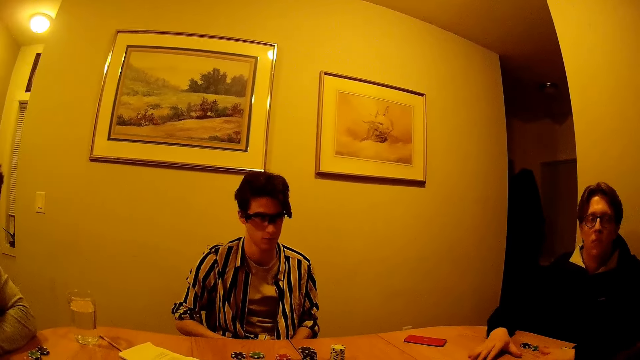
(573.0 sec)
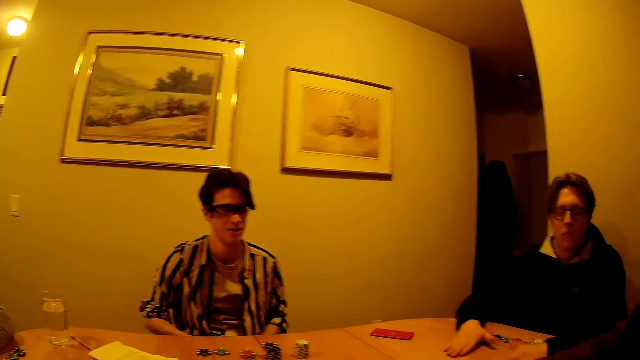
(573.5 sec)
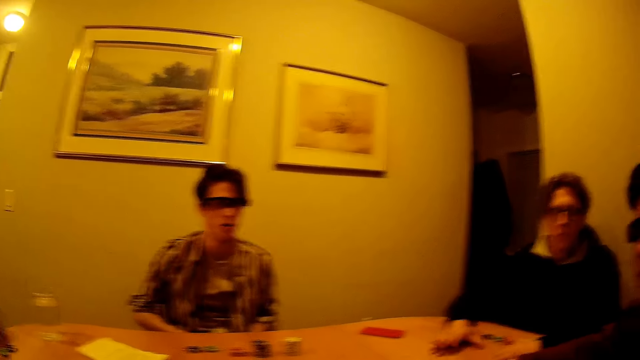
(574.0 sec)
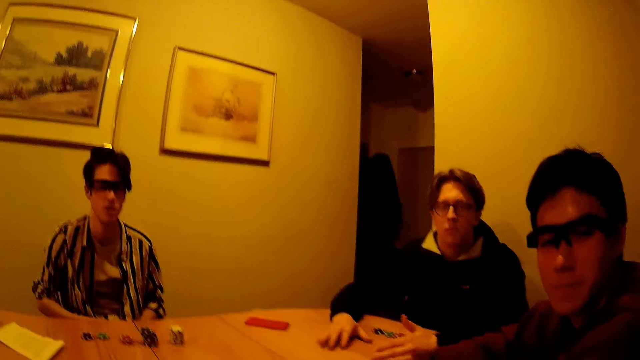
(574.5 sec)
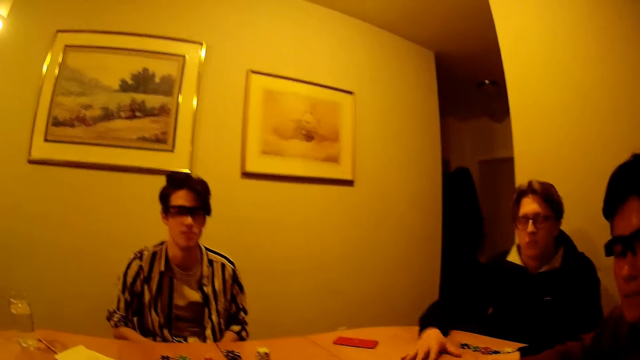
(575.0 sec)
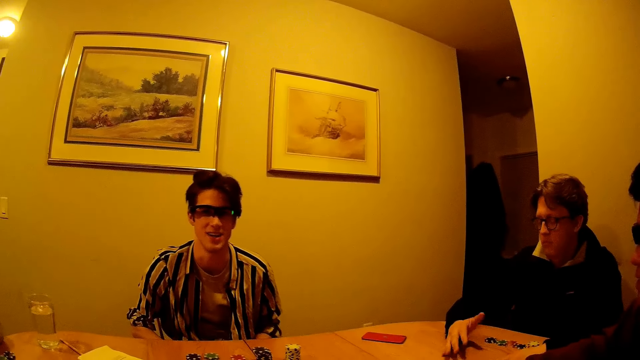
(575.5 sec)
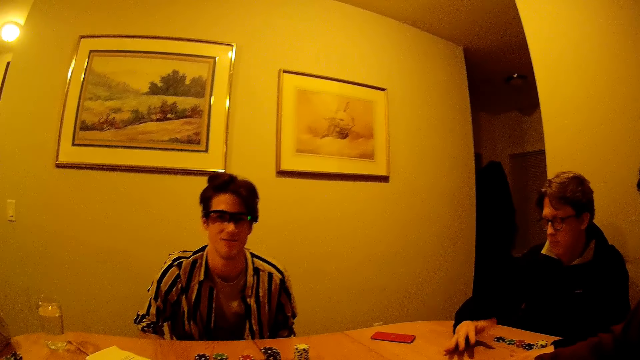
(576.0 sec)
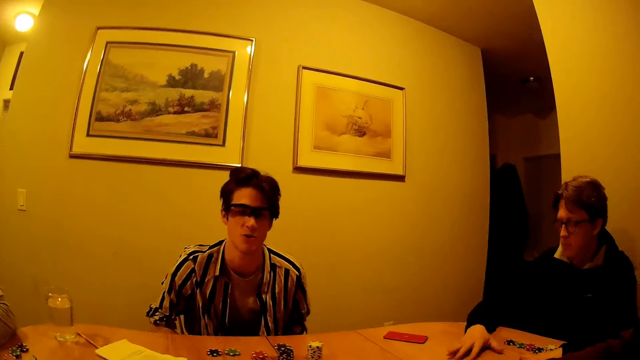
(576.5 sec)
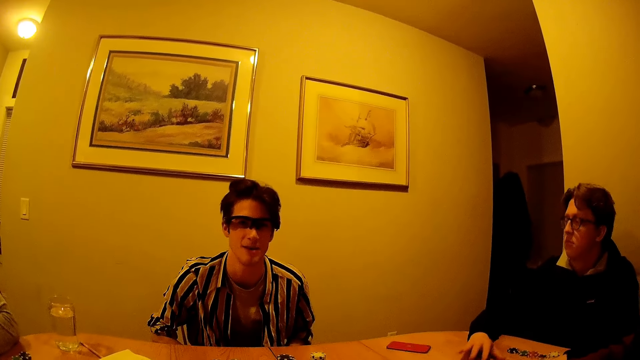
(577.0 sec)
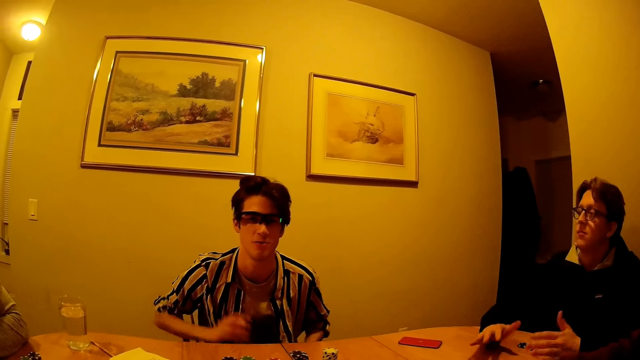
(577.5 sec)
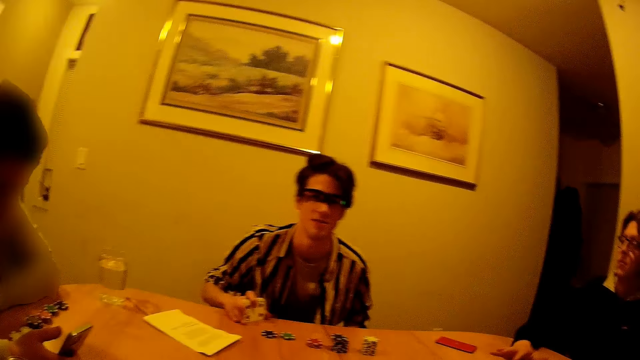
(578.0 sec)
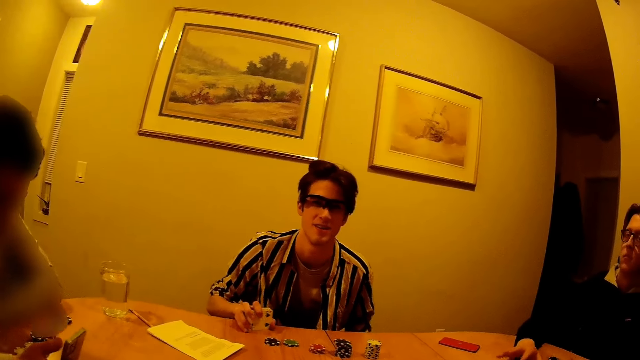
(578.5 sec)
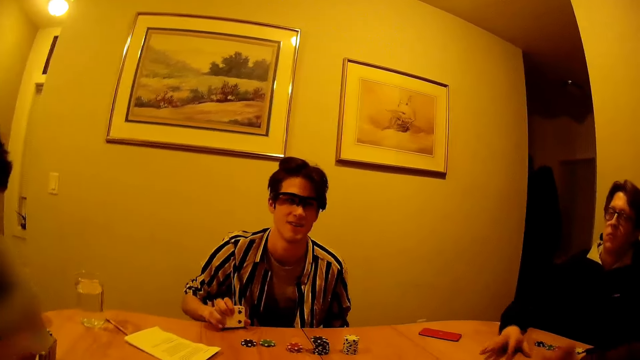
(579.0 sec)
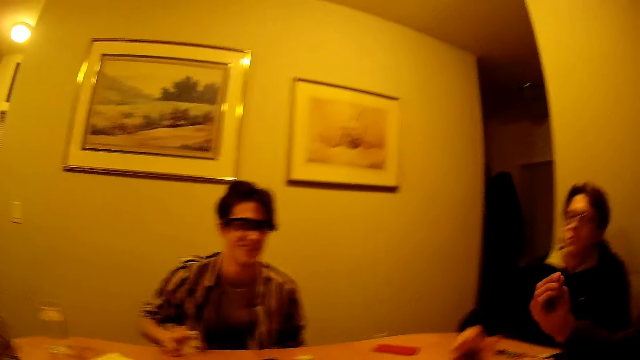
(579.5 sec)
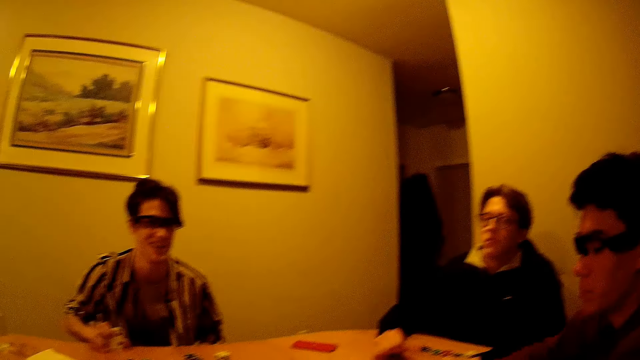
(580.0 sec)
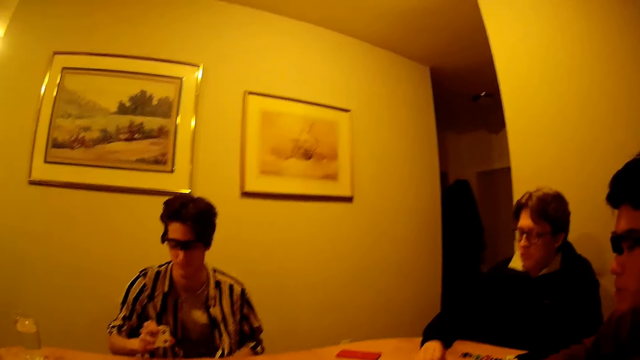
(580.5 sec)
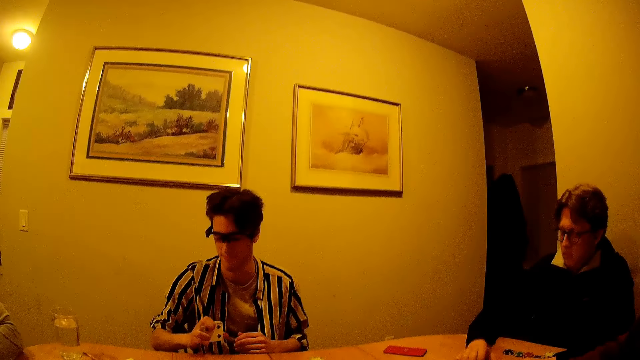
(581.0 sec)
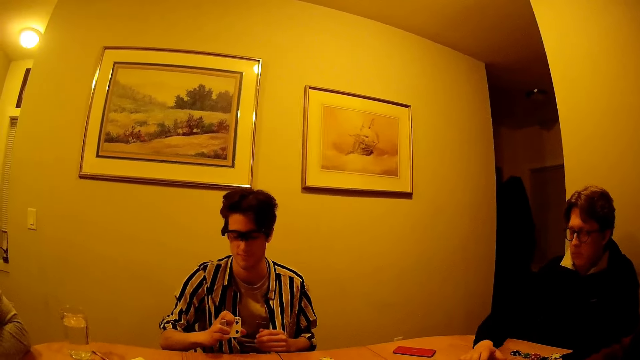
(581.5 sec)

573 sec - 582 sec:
A man drums on the table with both hands. A person communicates. Another man places the cards on the table with his right hand, and hits the cards on the table in his right hand. Another person uses the phone.

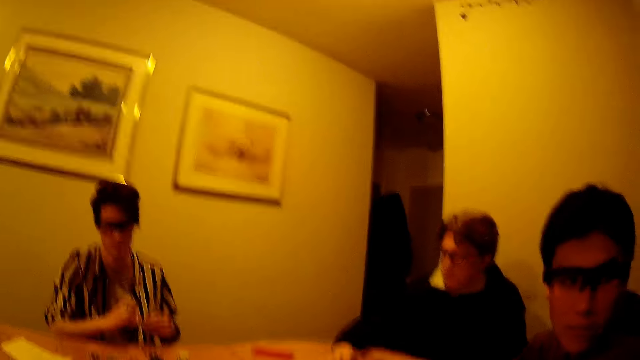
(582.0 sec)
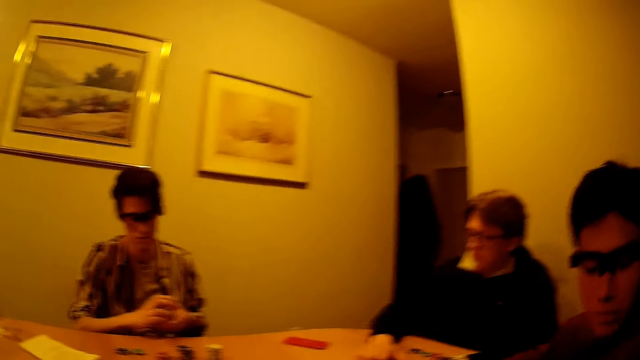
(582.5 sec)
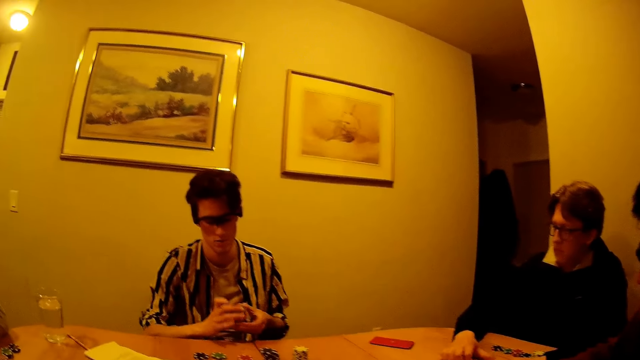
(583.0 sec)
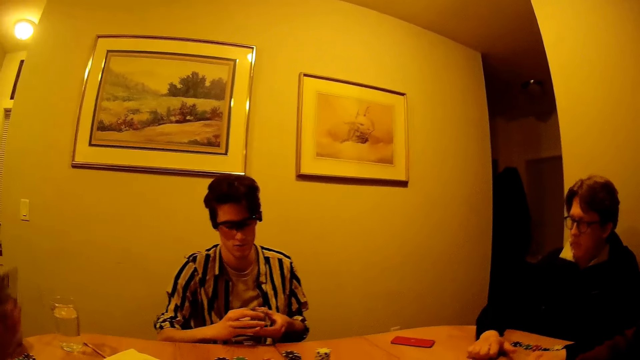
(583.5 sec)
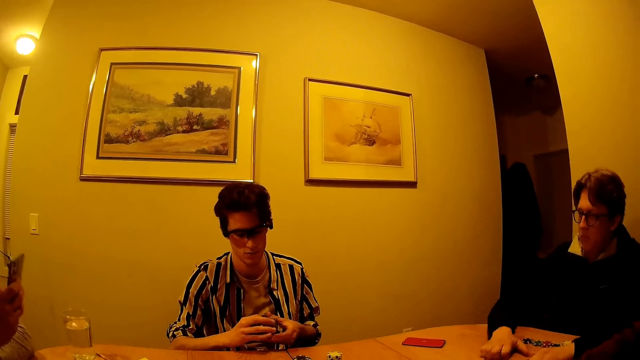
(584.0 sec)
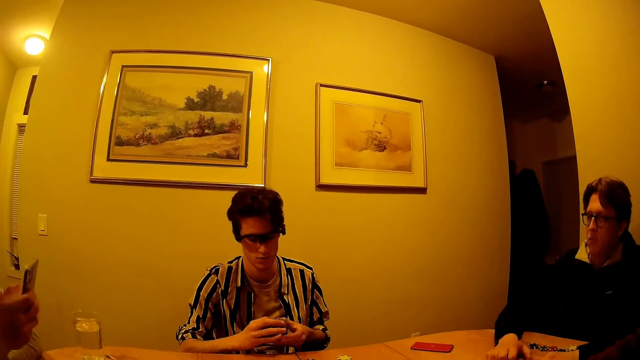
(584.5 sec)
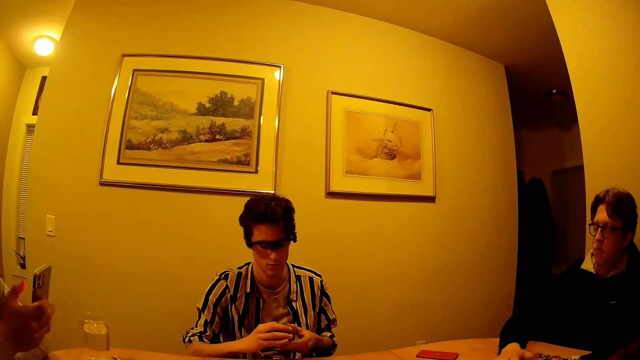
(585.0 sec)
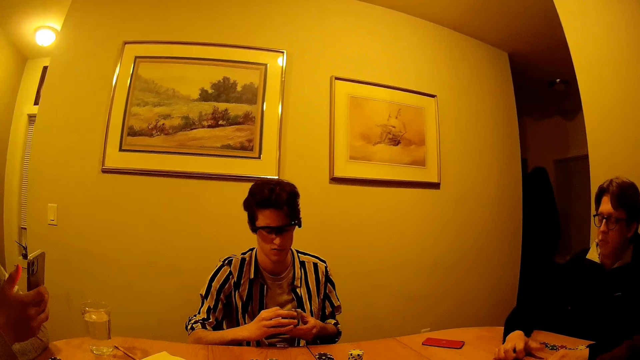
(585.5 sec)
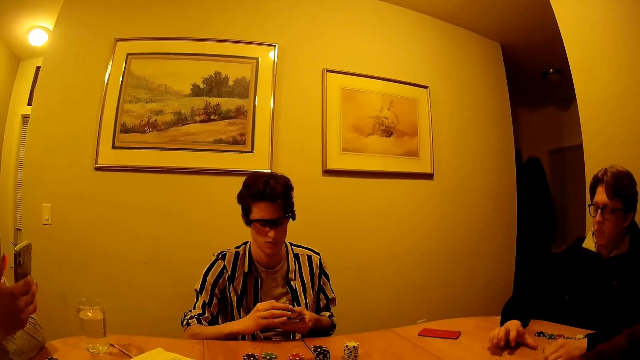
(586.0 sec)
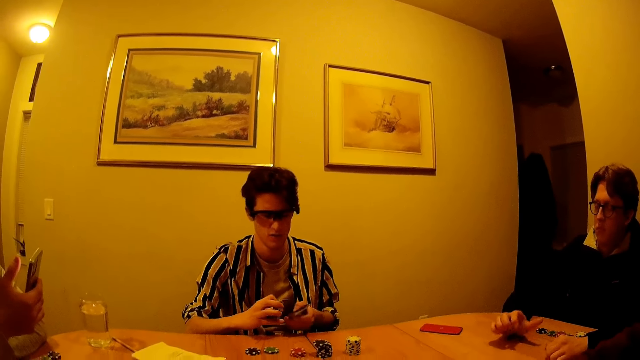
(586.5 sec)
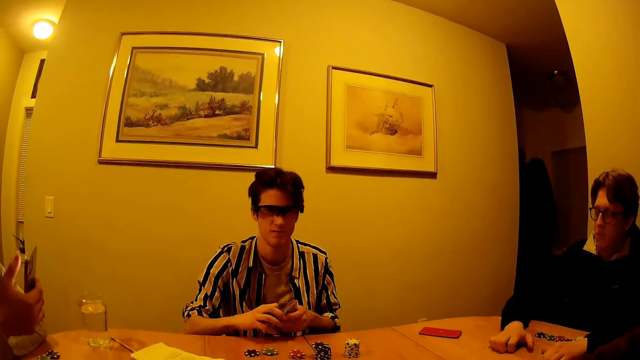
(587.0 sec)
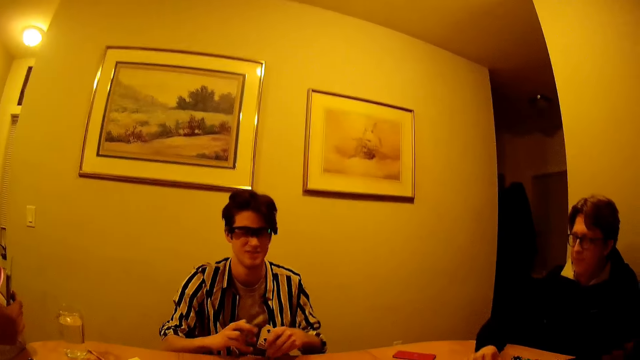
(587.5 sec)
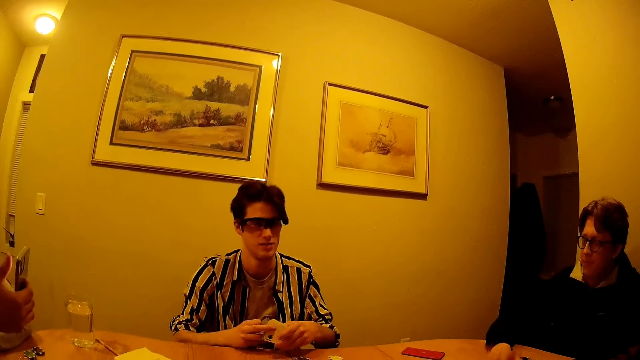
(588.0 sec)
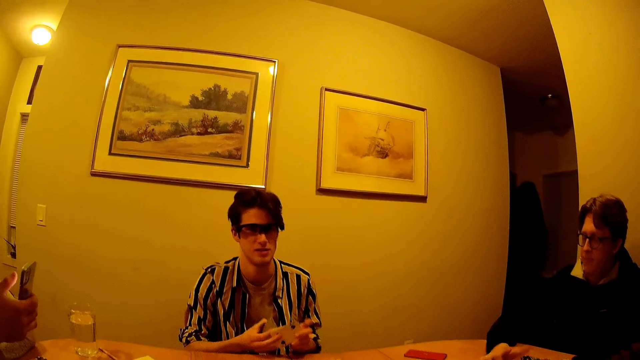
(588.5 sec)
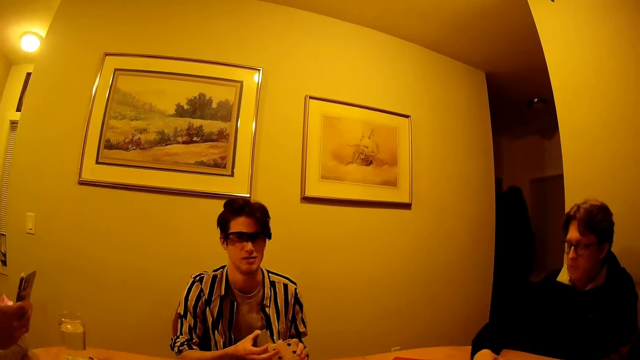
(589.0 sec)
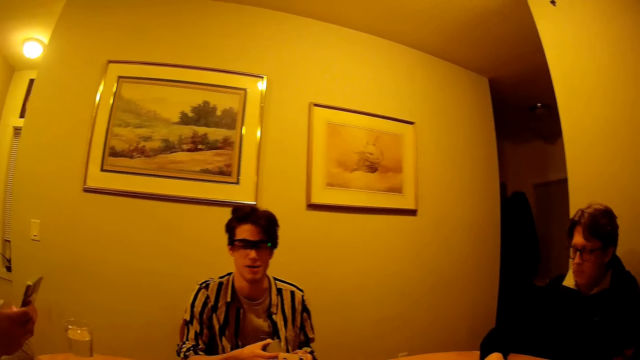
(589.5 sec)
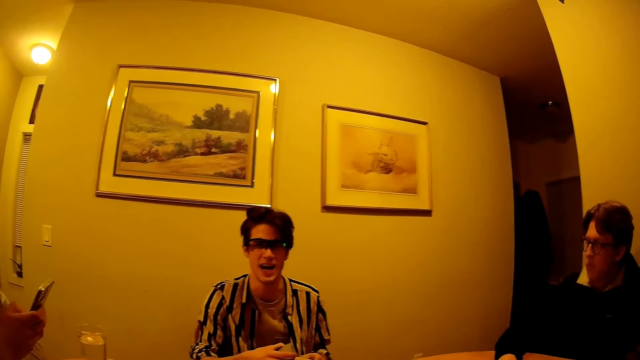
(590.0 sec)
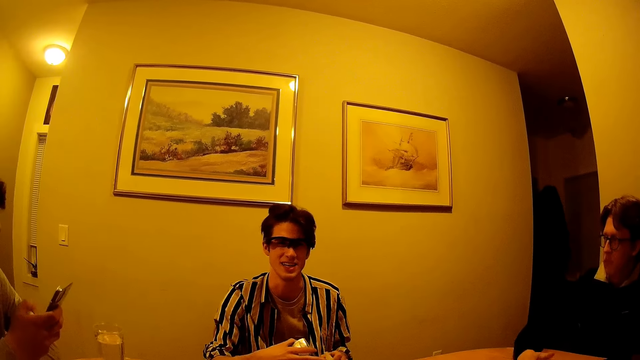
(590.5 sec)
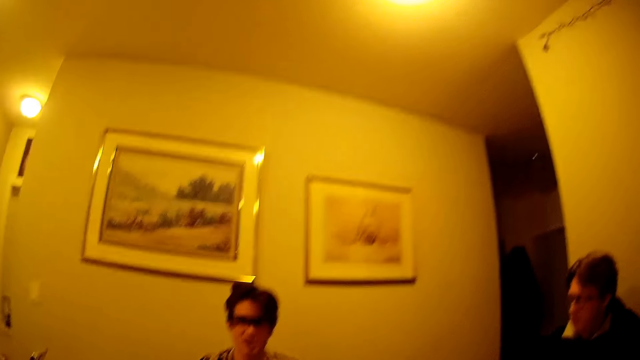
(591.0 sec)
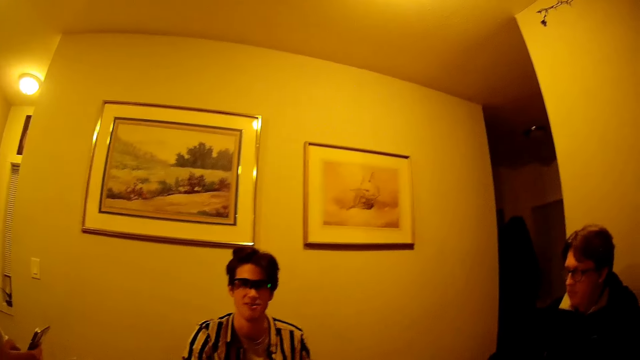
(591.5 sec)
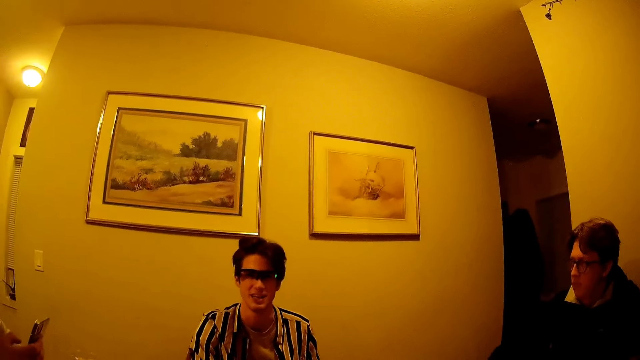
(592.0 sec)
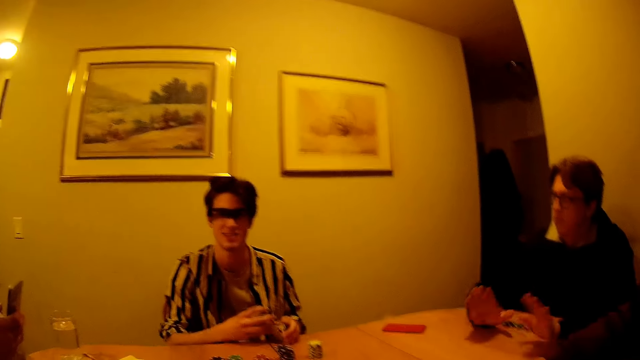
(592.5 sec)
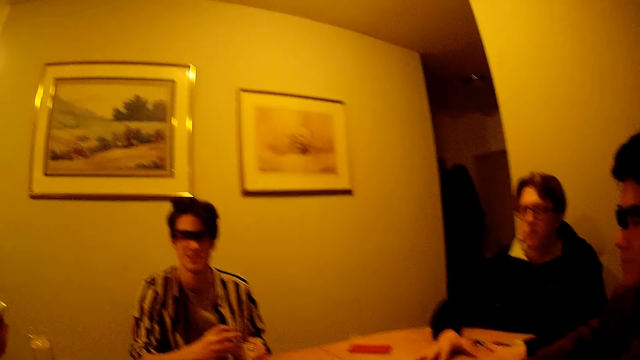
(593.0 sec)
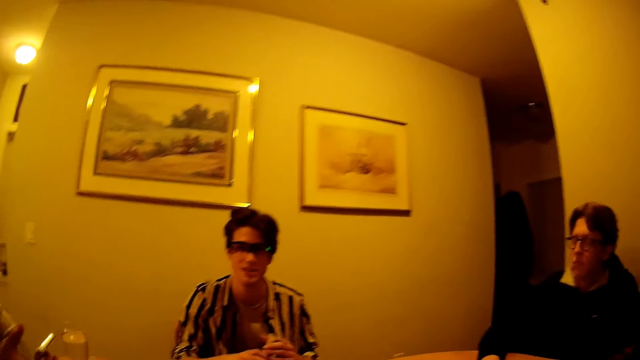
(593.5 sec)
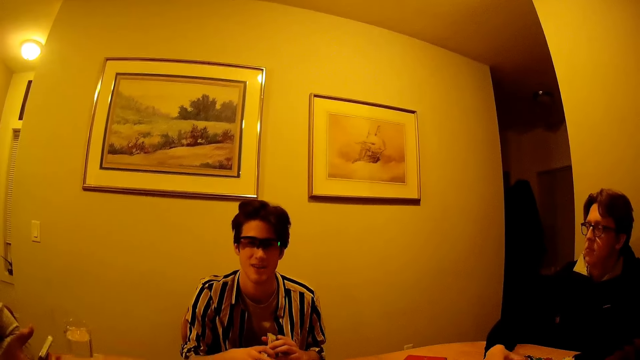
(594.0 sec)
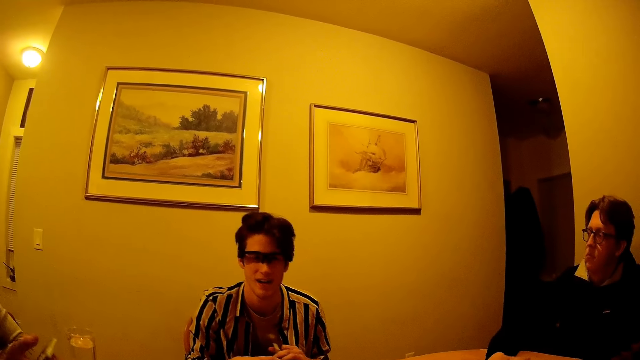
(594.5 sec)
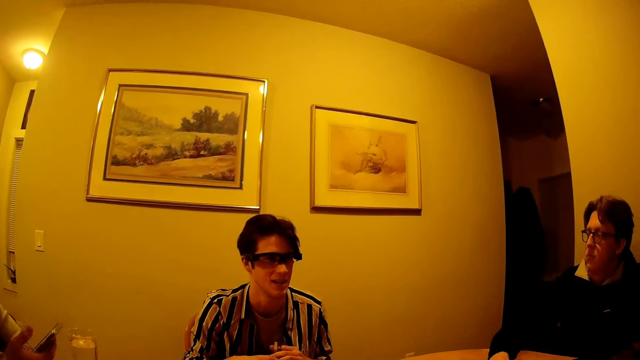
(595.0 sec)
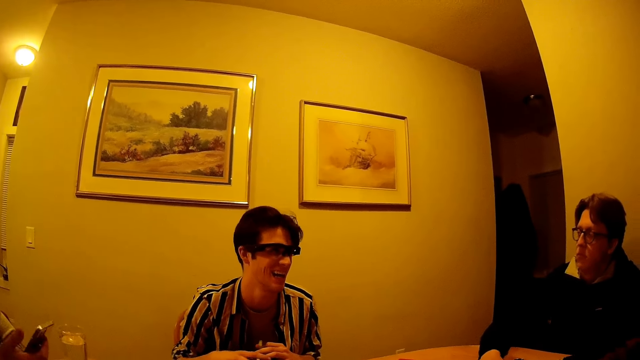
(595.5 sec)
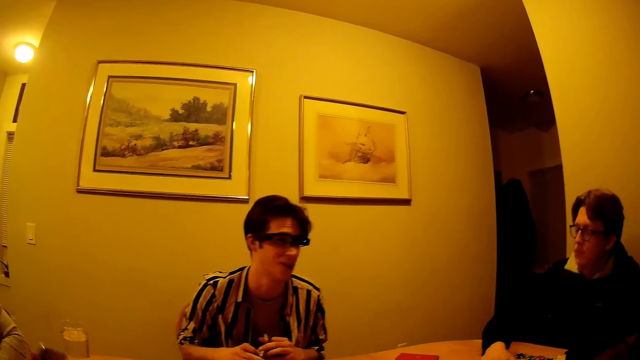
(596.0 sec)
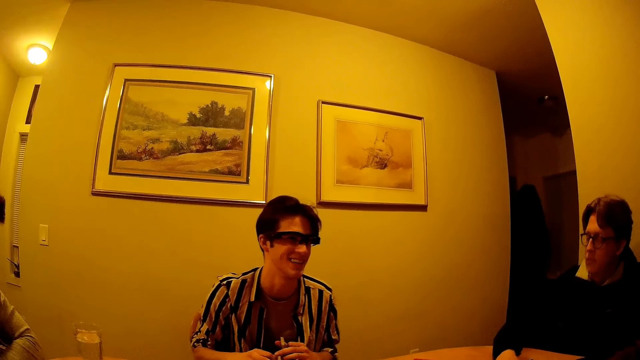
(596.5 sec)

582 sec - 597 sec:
A man passes the cards from his right hand to his left hand. Another man operates a phone with his right hand. The first man separates the cards with both hands. A person shuffles the cards.
